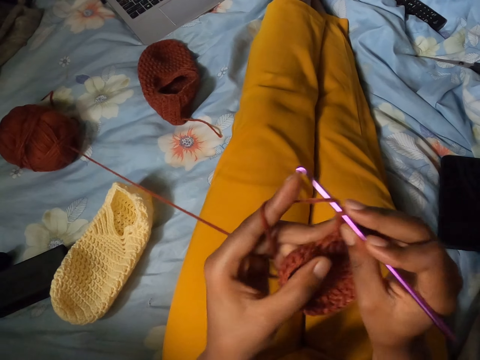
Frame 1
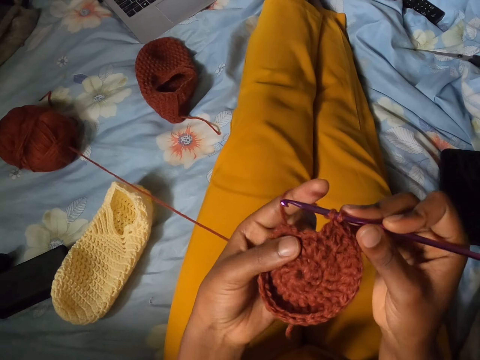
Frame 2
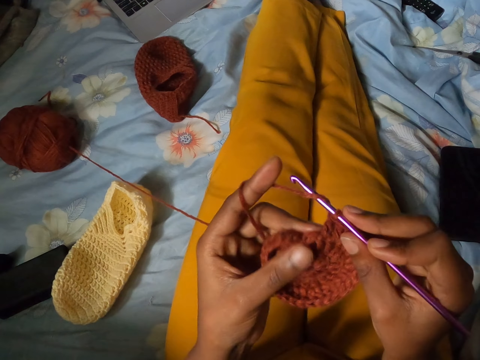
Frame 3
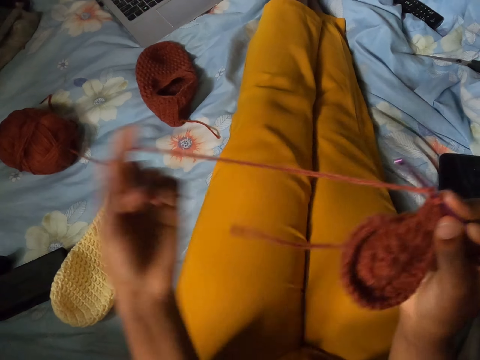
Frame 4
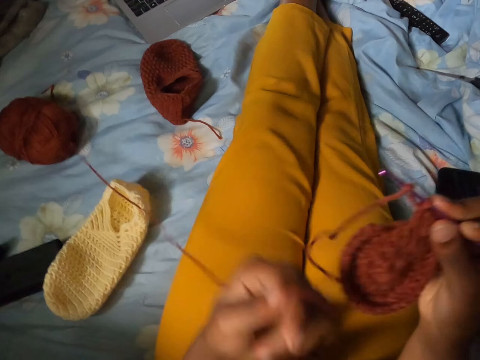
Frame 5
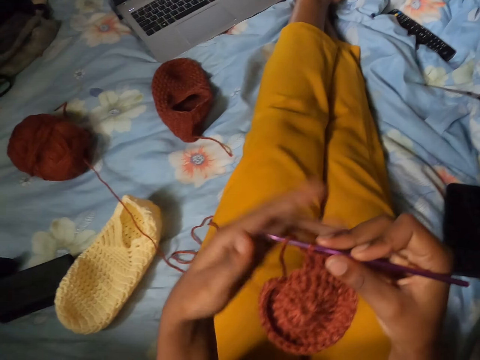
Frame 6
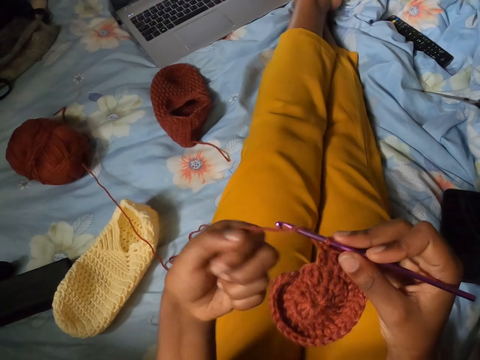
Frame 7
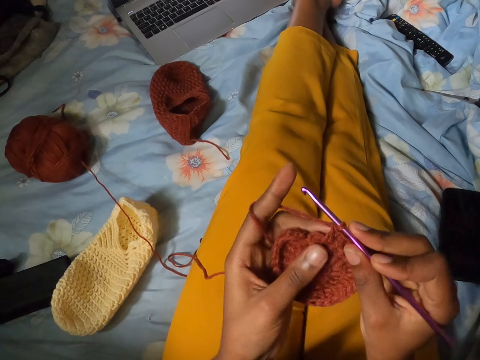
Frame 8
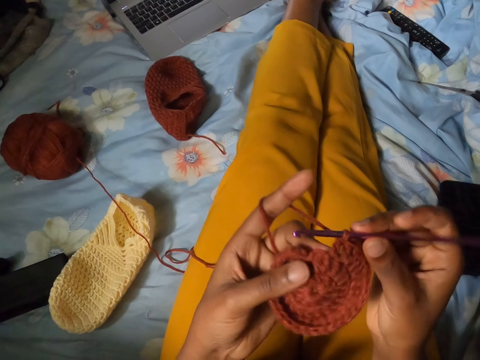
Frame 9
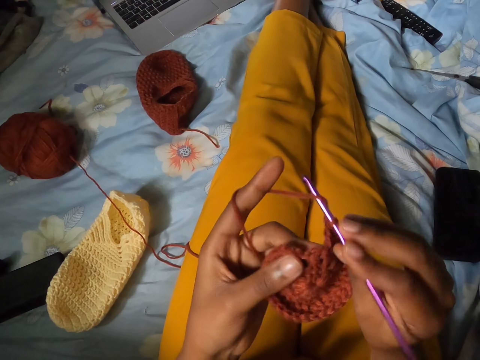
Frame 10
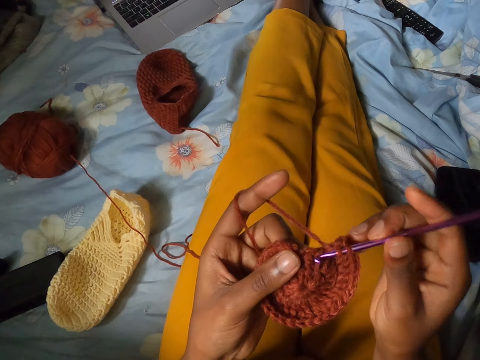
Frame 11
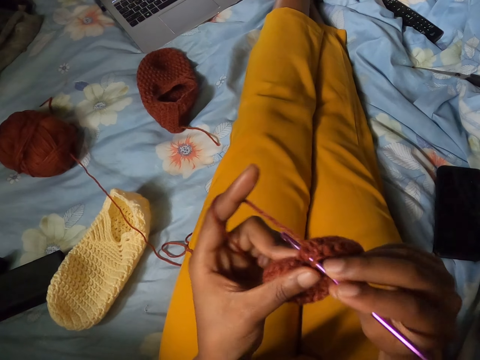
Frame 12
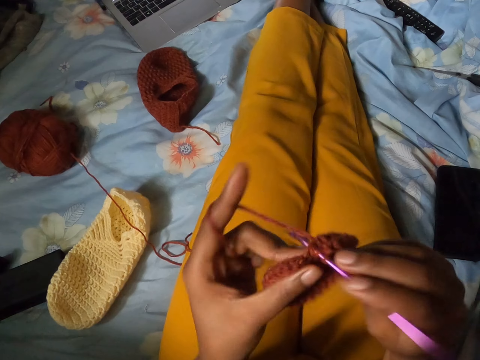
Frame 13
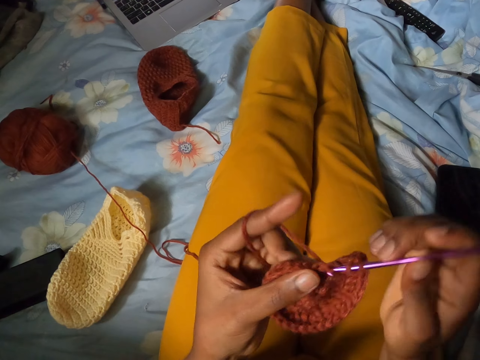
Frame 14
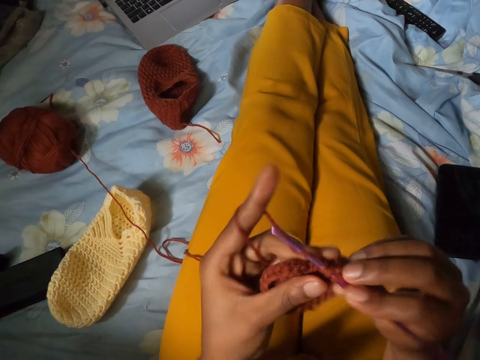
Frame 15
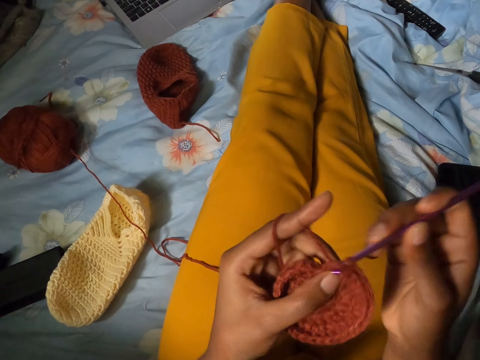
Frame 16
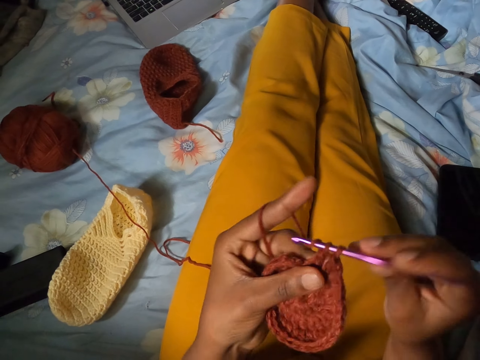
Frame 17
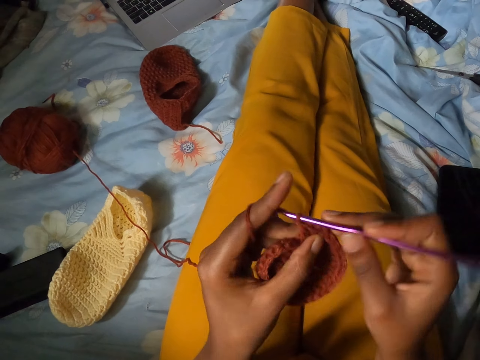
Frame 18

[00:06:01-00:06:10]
The camera wearer pulls the yarn with her left hand. She crochets the brown yarn with a crochet hook in her right hand.
